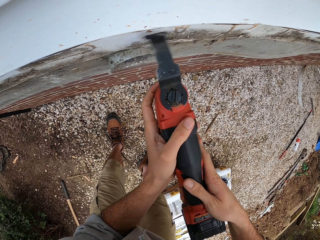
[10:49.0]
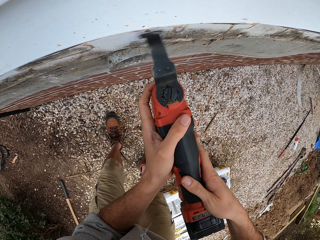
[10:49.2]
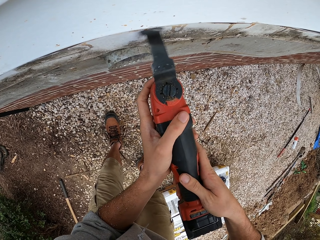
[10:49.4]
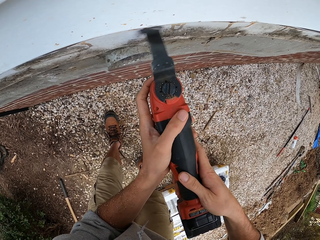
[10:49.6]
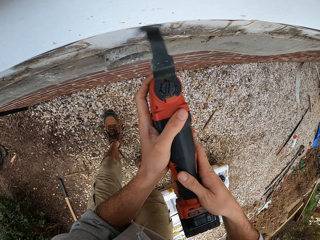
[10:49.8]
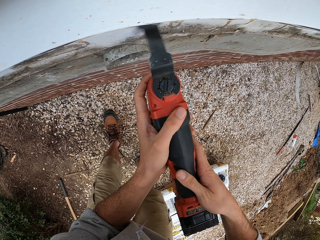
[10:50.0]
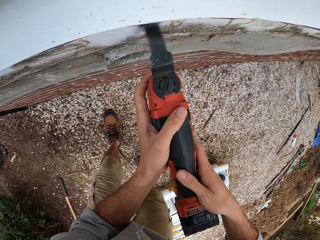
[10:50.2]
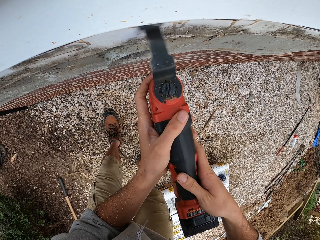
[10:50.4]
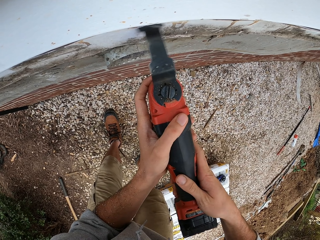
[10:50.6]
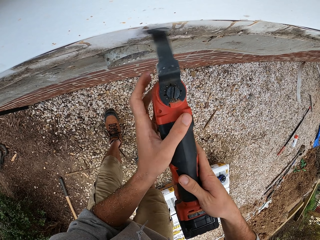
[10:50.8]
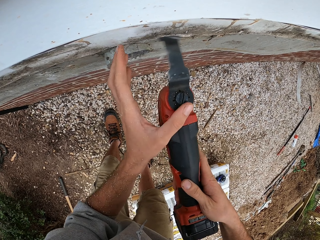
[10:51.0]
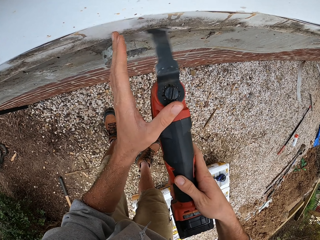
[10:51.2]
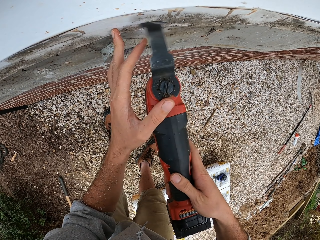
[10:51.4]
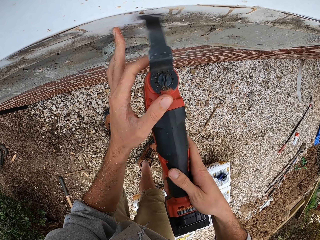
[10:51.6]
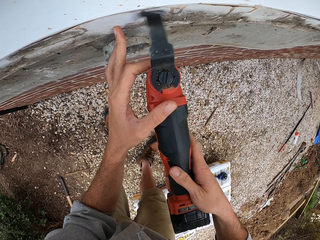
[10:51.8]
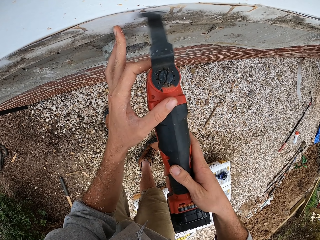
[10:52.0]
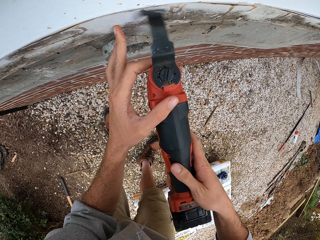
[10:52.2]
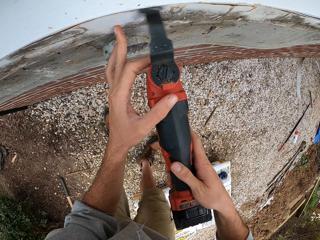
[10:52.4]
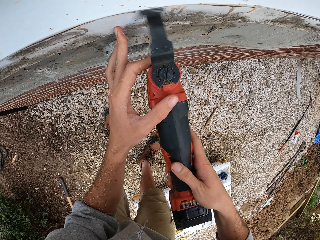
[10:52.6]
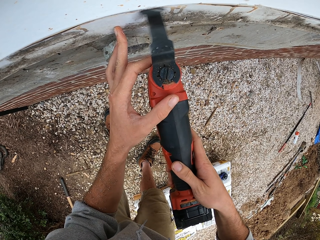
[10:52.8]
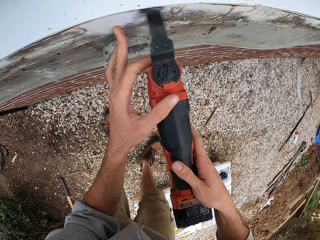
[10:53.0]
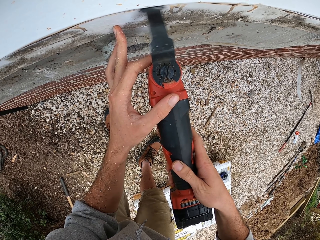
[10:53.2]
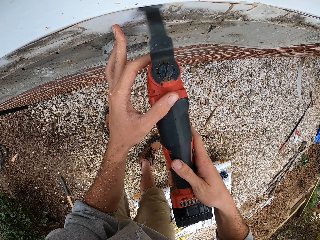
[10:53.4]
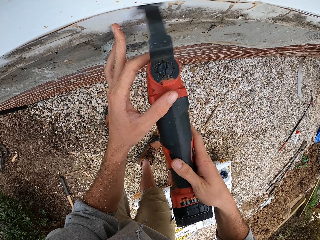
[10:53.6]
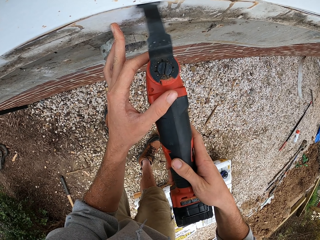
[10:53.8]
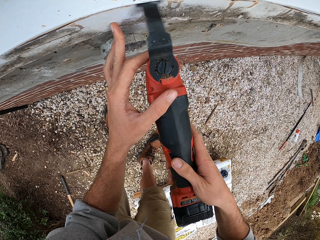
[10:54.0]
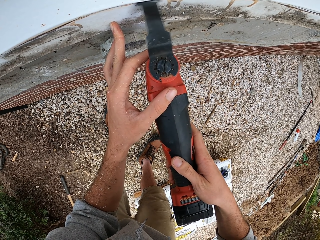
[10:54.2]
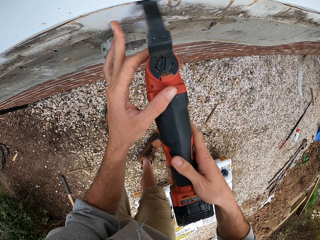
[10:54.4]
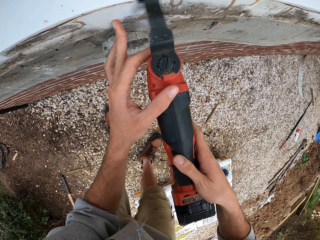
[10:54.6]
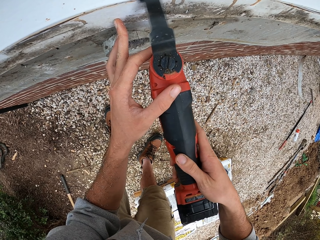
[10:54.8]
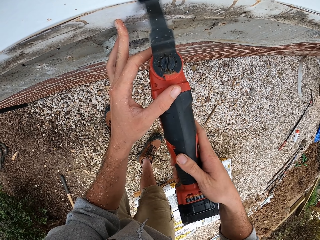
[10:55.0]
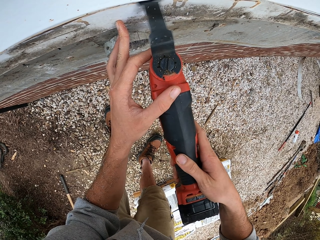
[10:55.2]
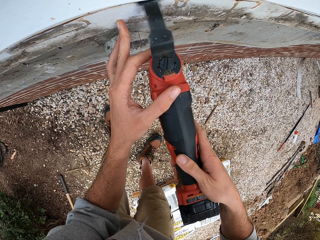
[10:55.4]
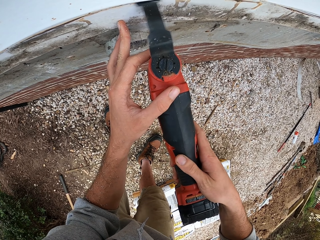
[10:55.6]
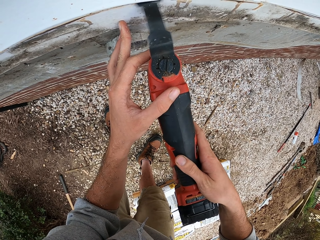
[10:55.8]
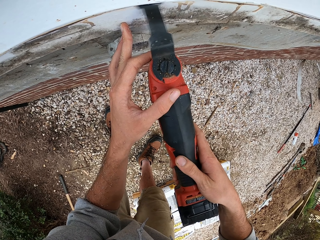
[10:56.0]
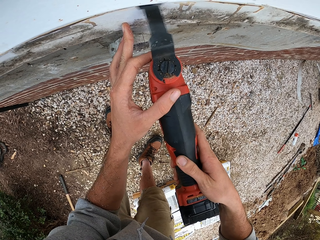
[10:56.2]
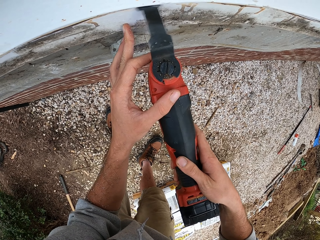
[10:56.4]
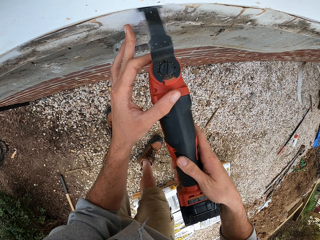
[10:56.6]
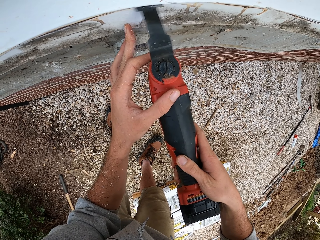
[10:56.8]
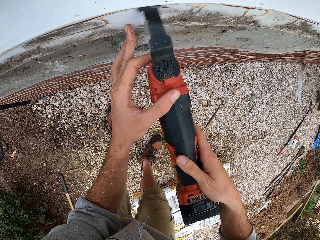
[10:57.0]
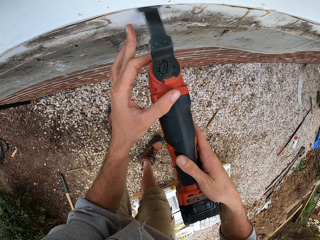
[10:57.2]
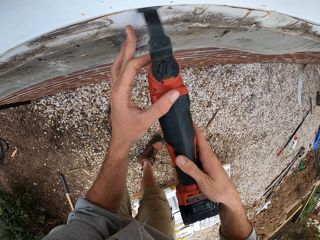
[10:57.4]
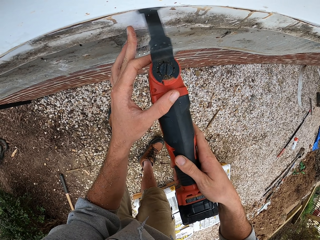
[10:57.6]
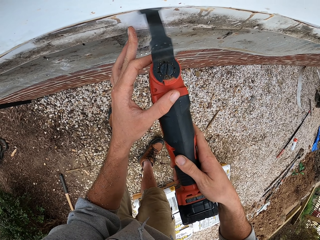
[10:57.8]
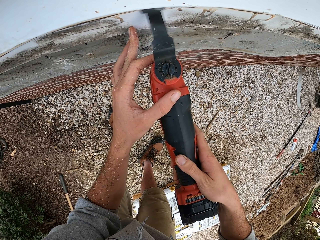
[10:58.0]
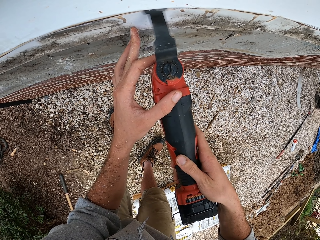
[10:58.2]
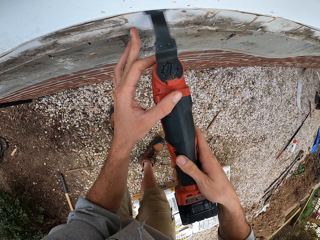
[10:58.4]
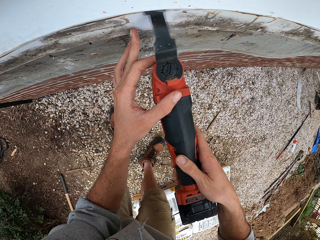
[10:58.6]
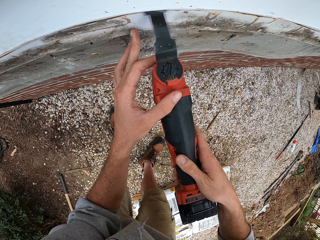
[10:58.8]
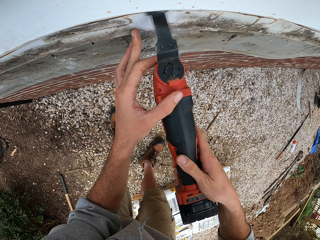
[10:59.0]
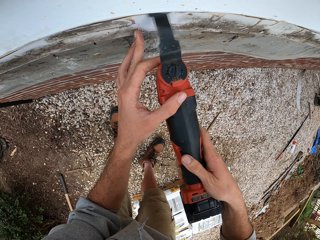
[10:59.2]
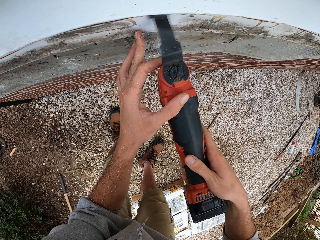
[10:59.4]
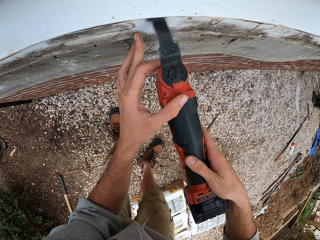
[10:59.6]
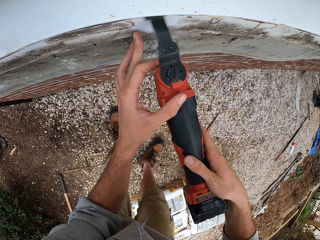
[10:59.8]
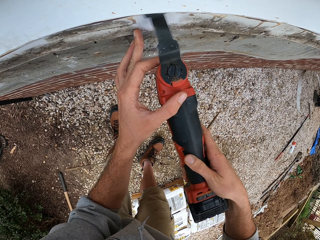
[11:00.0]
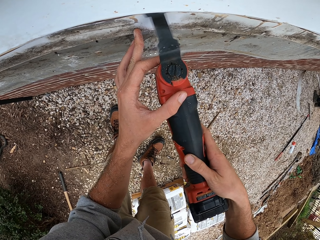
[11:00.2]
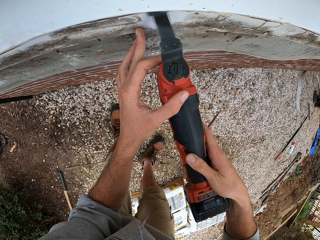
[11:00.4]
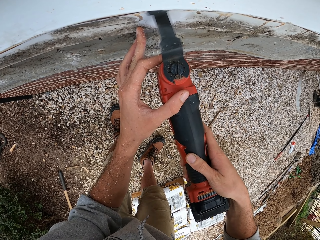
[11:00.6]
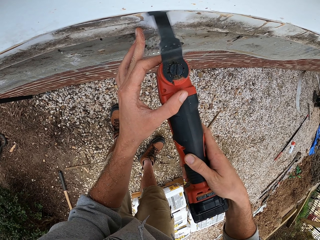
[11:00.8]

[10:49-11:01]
The camera wearer places the multi cutter on the wall. They operate the multi cutter, hold the metal on the wall. They continue to drill the wall. They operate the multi cutter.

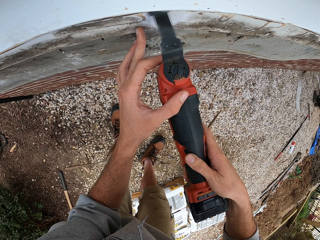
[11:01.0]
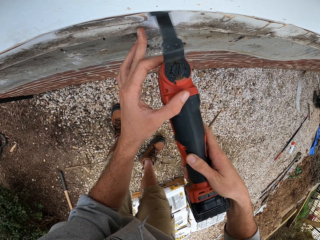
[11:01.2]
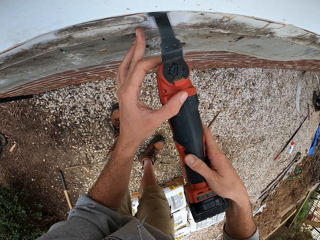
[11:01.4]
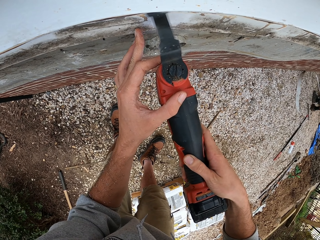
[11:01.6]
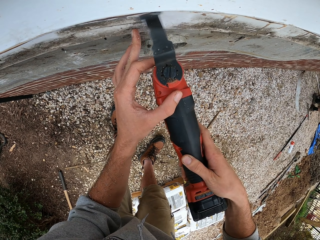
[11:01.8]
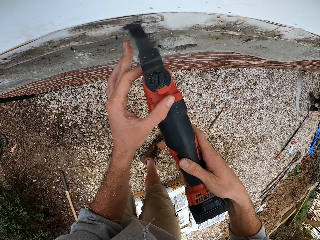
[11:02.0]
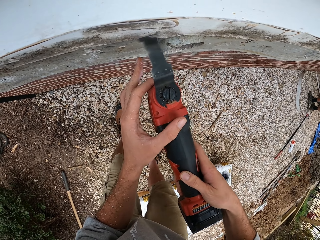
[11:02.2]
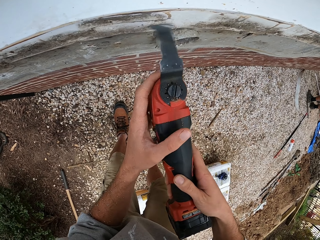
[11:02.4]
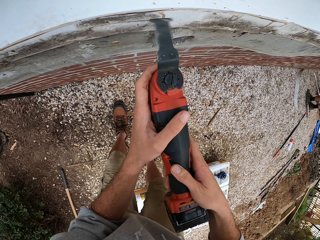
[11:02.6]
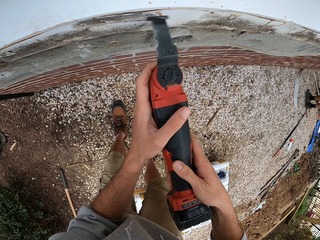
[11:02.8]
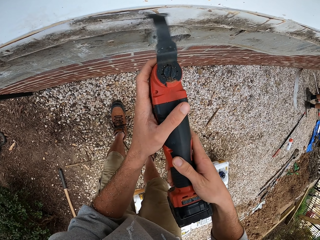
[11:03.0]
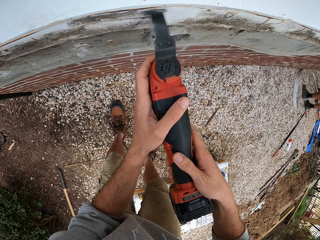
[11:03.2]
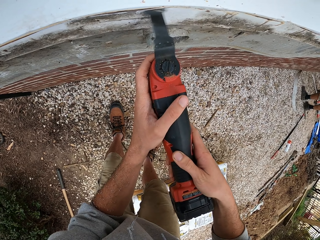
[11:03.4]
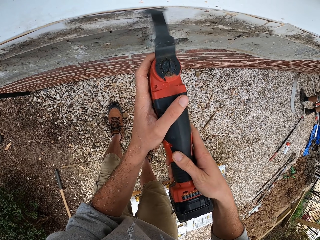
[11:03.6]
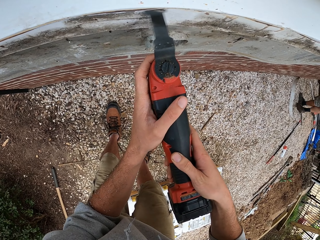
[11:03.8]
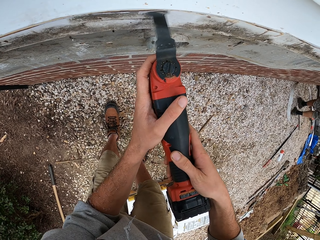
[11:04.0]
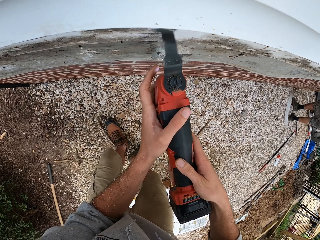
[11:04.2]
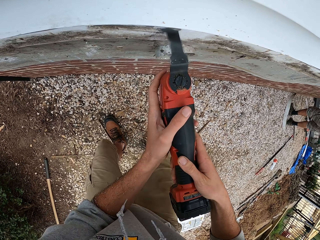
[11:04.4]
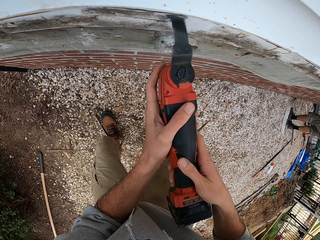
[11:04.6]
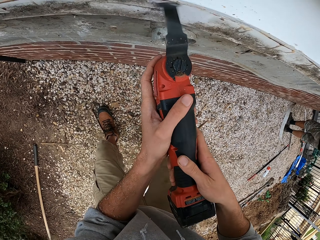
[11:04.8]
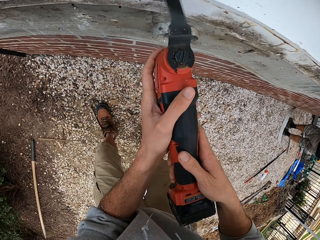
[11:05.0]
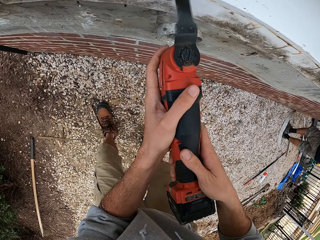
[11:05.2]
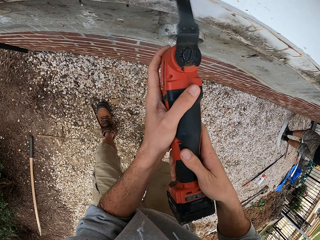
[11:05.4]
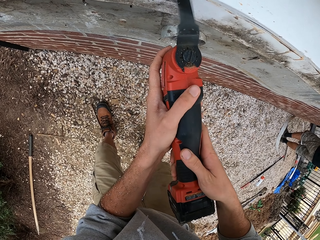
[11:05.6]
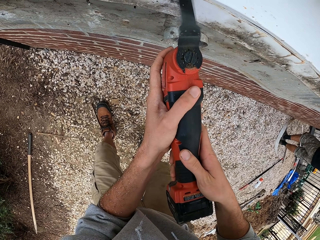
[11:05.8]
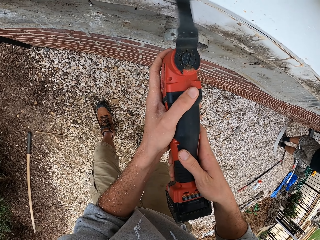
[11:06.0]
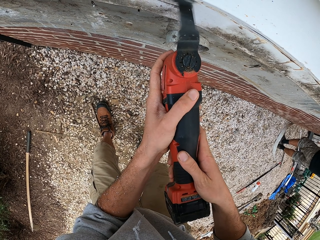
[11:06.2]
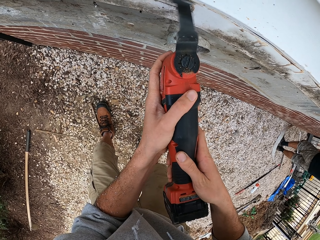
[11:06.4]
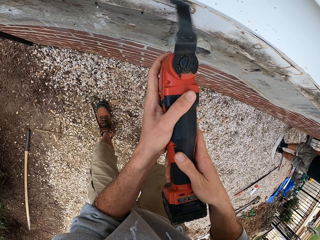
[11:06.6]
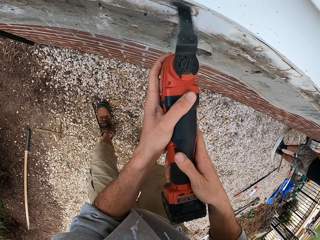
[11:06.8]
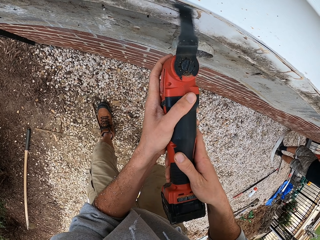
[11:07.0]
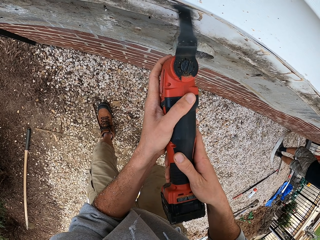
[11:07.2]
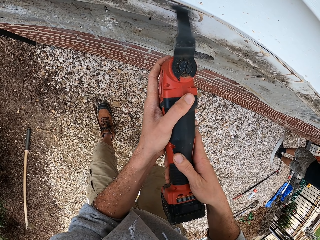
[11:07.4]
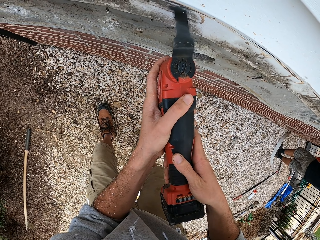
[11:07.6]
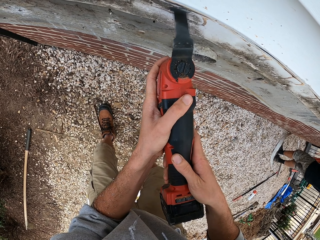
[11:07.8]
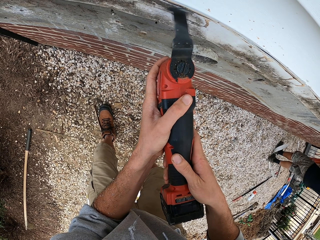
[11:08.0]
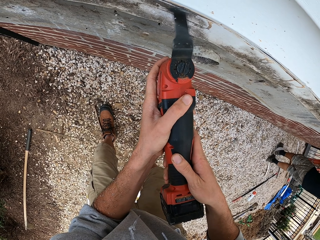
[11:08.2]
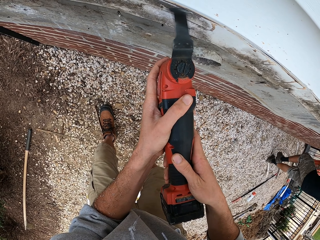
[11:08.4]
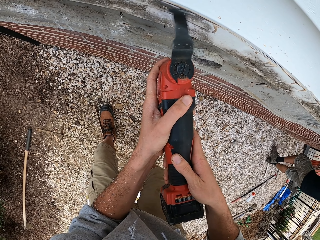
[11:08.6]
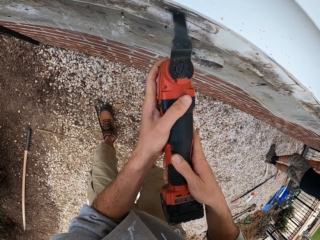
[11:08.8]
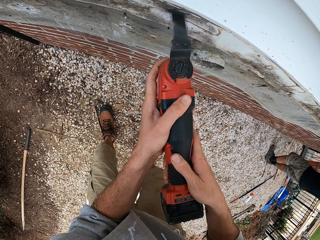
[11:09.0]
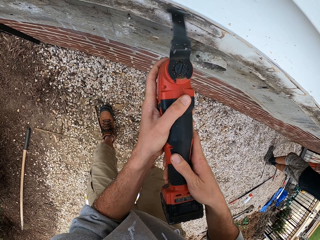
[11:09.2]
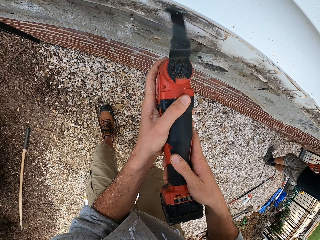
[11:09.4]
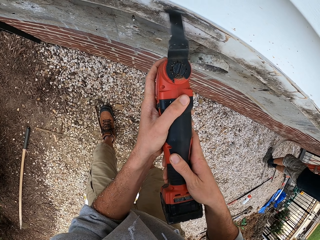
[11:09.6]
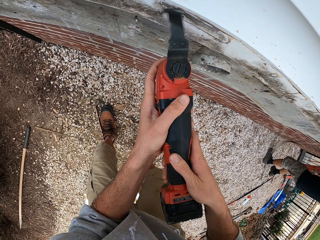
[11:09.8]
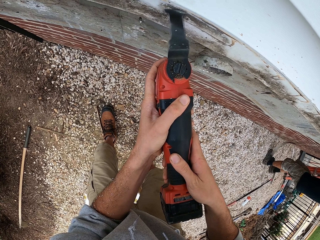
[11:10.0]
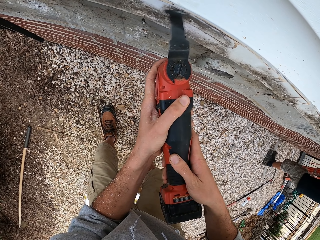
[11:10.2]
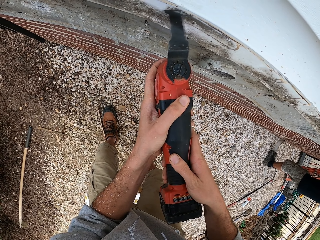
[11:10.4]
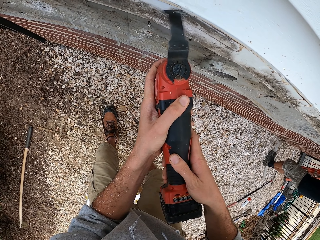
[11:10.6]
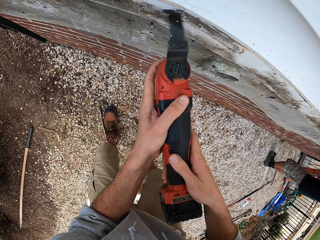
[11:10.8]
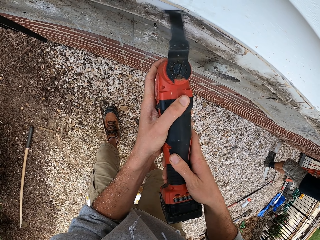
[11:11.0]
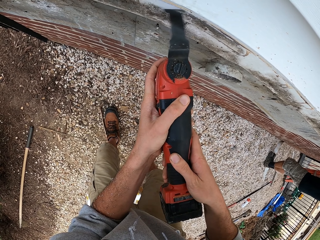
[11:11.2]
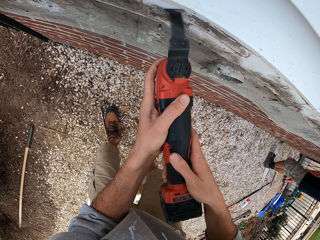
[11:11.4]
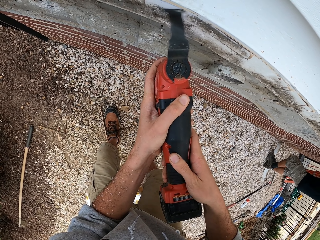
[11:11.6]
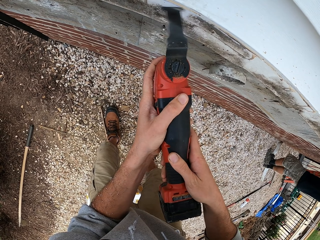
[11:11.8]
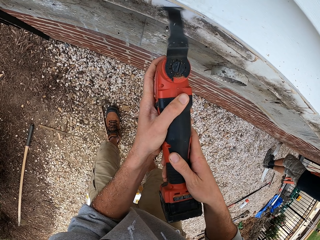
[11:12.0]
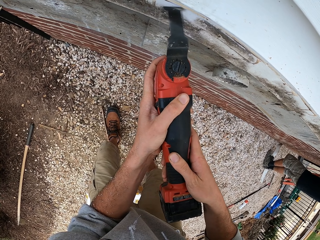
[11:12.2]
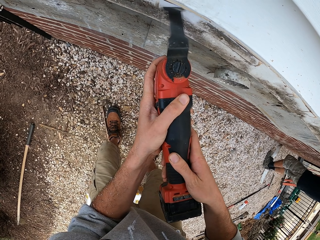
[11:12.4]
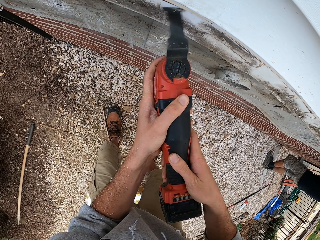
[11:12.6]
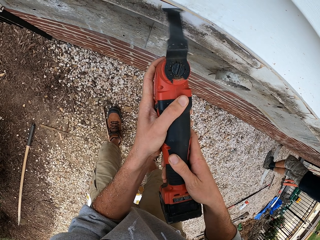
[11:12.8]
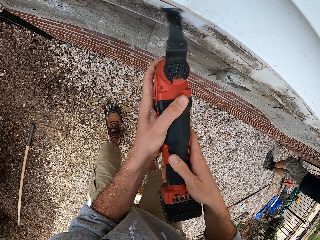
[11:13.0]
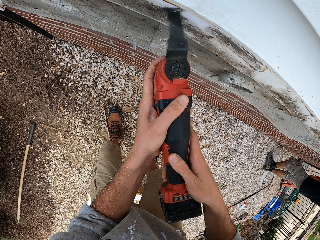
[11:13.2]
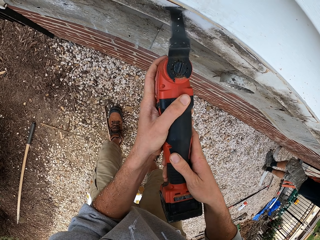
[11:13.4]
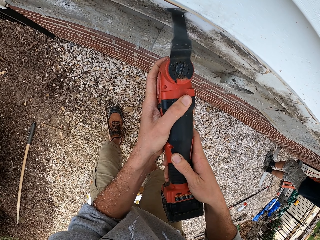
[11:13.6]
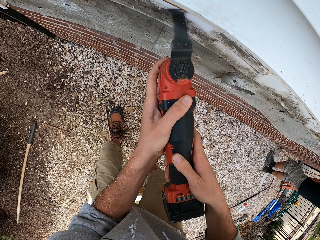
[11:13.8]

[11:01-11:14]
The camera wearer moves along the wall. They operate the multi cutter.
